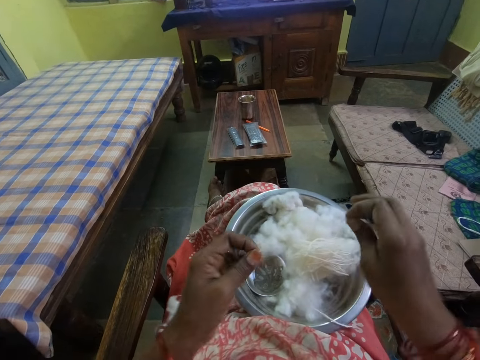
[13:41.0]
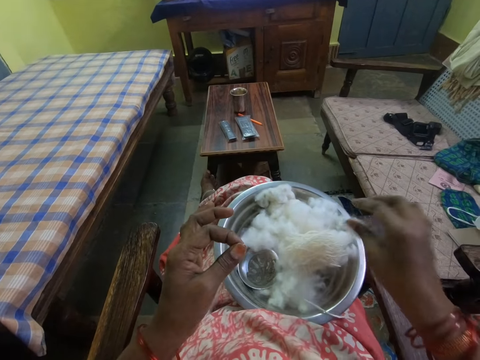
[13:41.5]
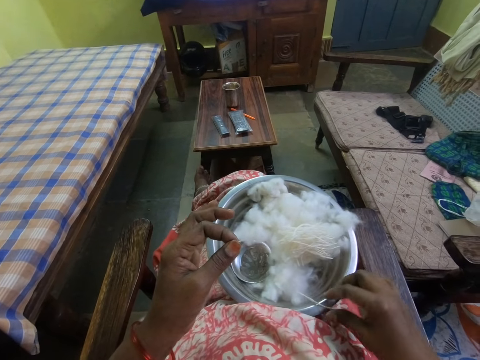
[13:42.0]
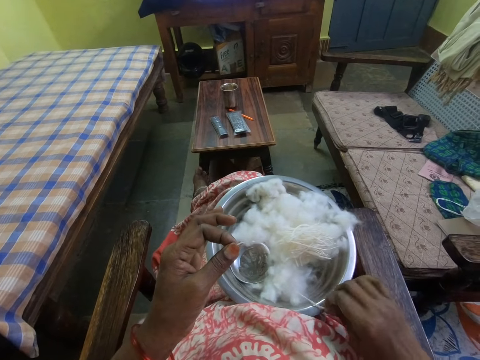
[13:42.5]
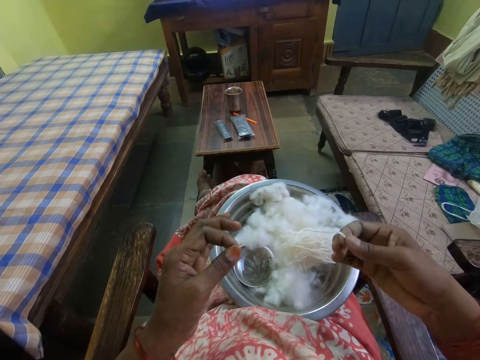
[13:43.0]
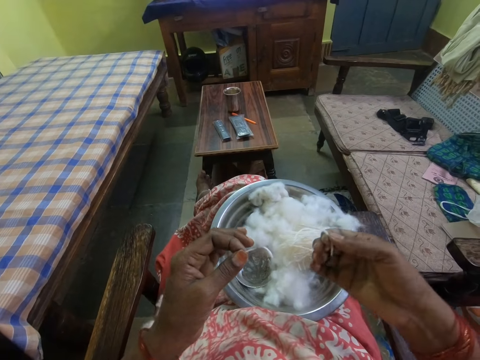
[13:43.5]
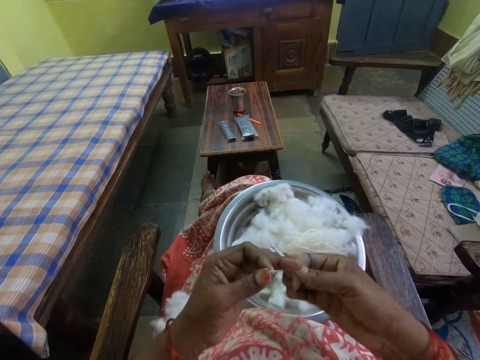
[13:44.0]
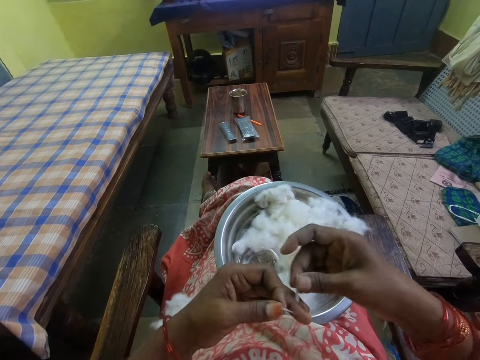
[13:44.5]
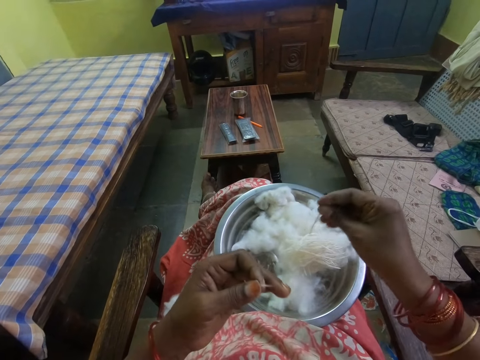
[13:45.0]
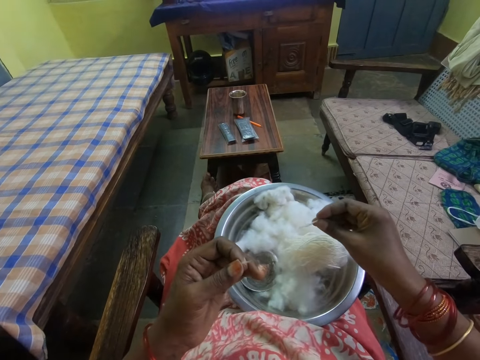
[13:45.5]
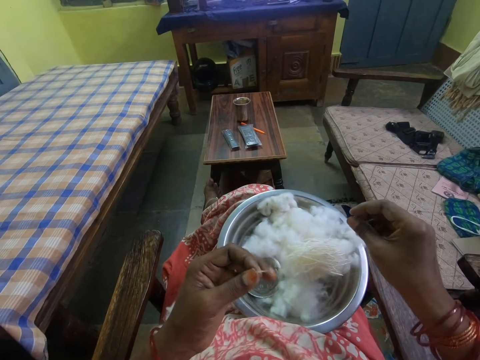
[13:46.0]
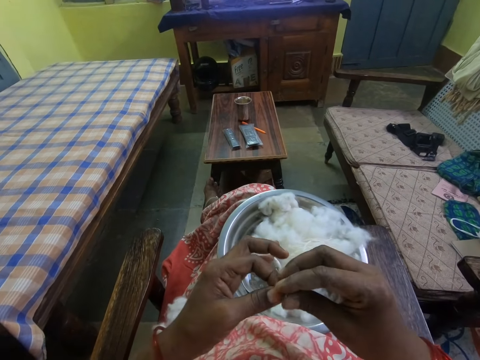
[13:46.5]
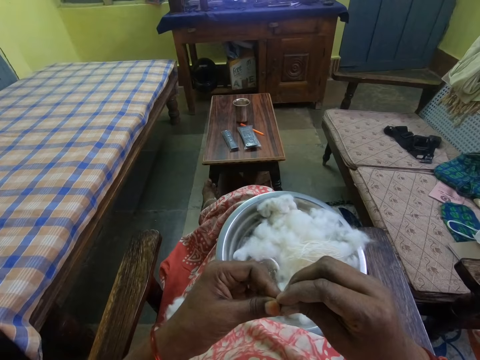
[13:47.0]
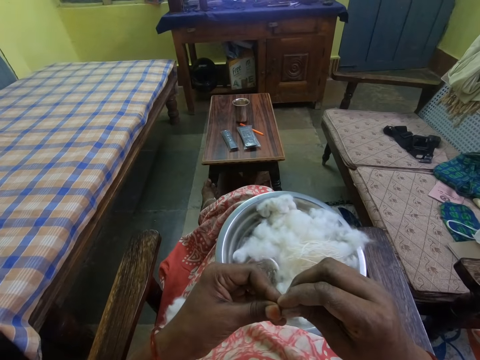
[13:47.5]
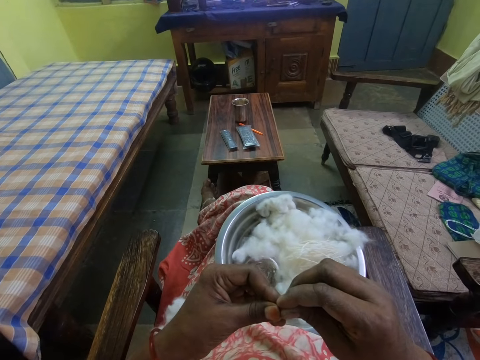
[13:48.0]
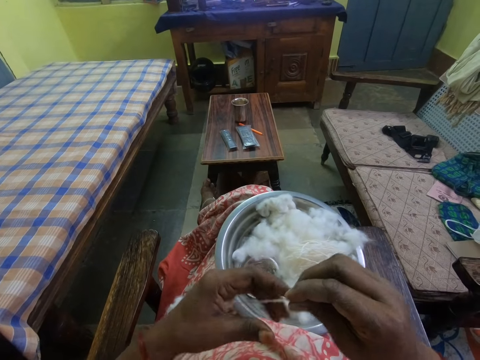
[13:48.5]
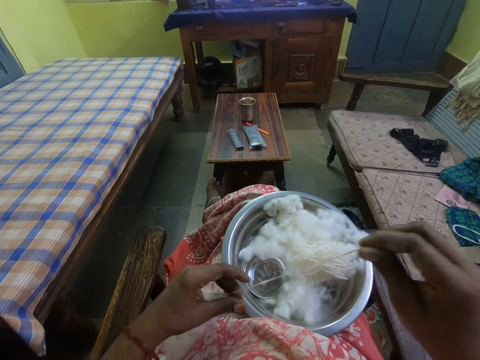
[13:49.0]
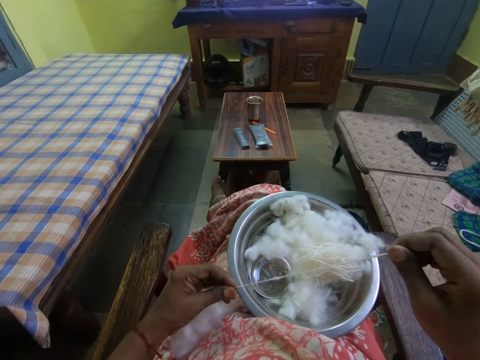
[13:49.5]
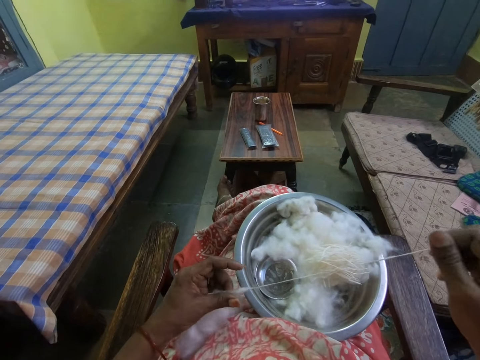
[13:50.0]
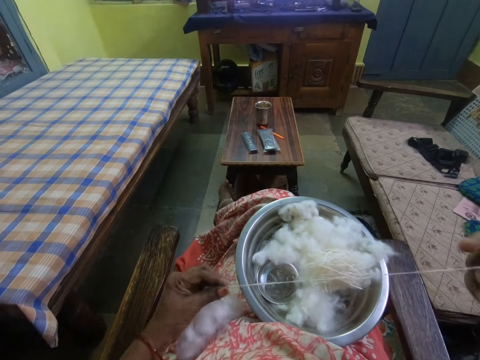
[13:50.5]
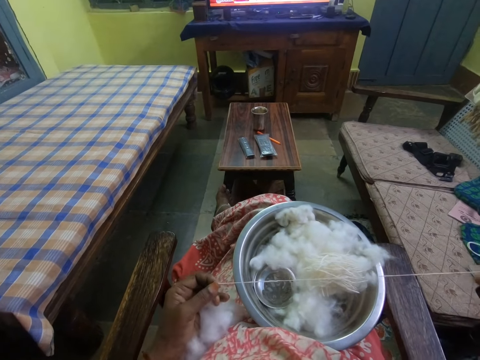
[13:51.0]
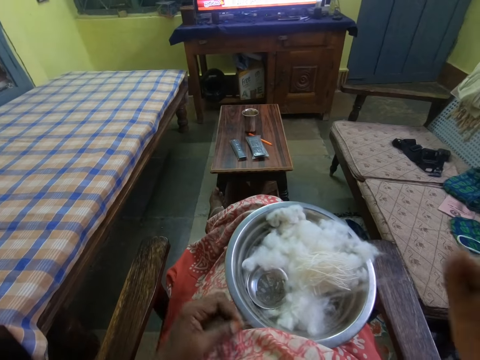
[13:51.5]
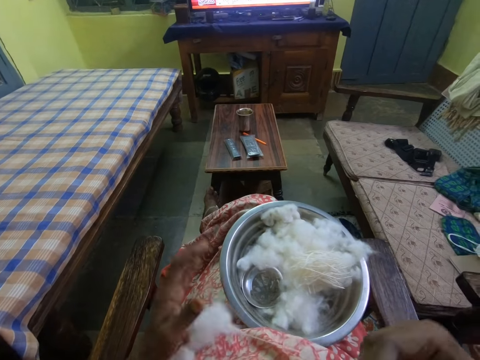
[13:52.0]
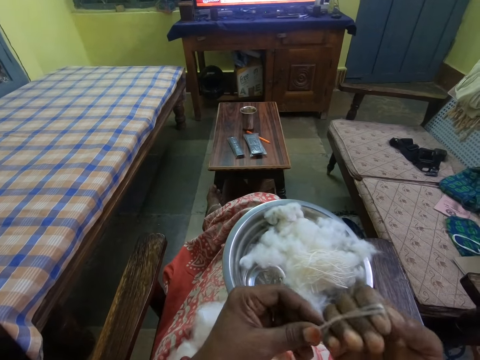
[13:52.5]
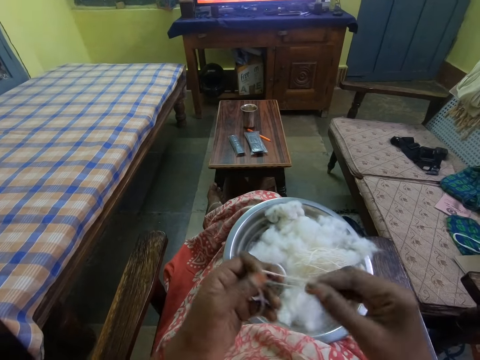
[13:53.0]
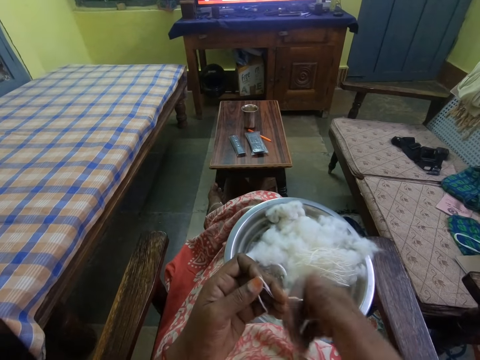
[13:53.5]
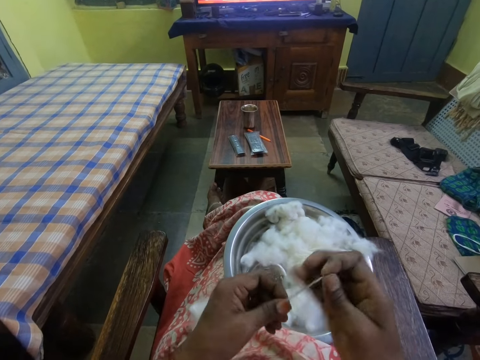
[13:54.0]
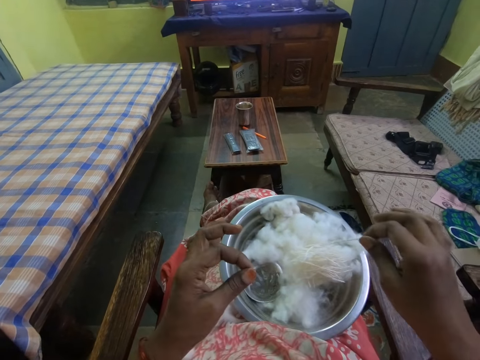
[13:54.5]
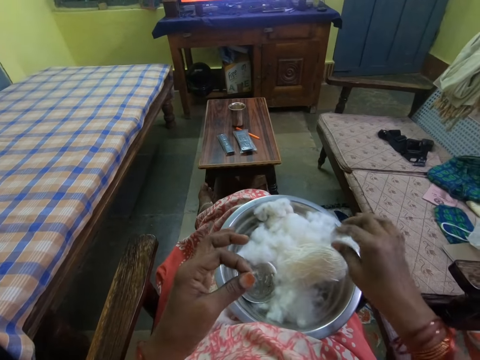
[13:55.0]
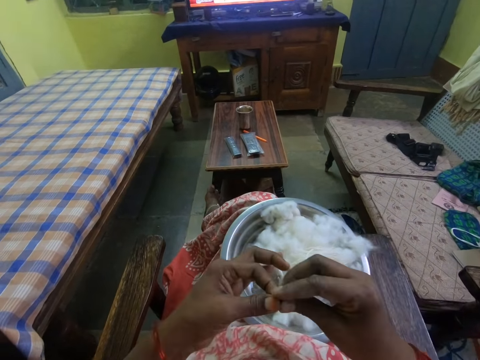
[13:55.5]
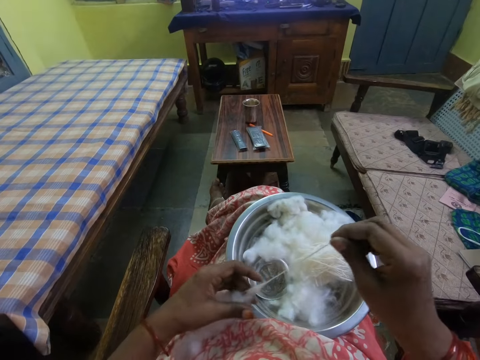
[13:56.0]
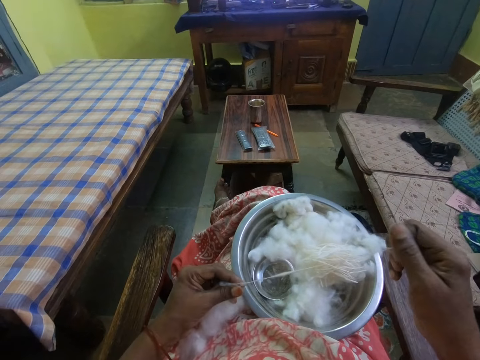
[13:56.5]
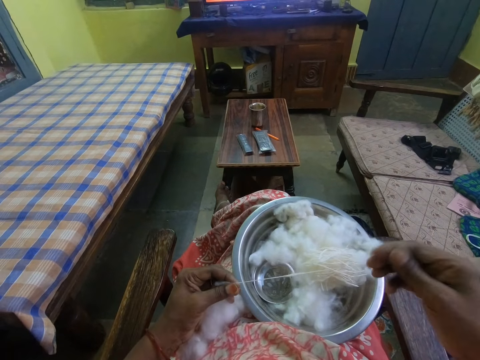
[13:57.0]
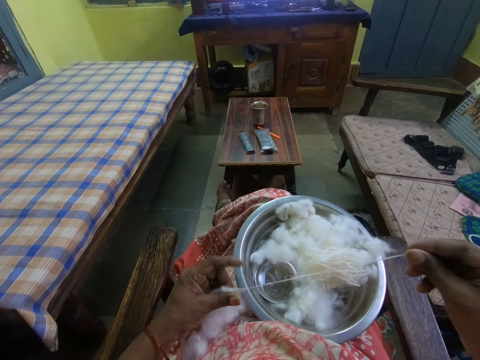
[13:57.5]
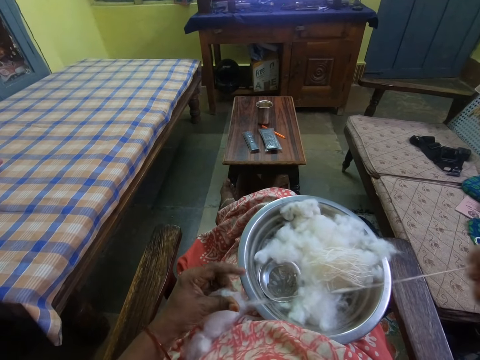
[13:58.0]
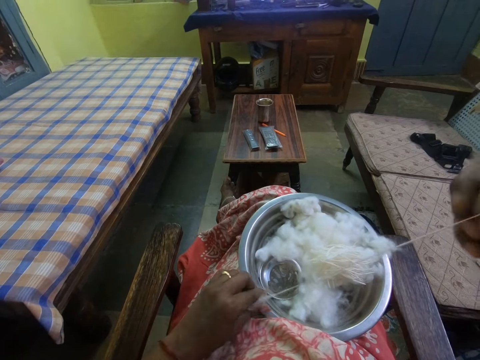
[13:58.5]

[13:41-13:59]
The camera wearer cuts a cotton thread. They put the cotton thread on the bowl. They pick the cotton thread, look at the cotton thread and hold the cotton thread. They put the cotton wool strand in the tray. They unroll the cotton wool strand from the cotton wool. They fold the cotton wool strand. They put the cotton wool strand in the tray. They unroll the cotton wool strand from the cotton wool.

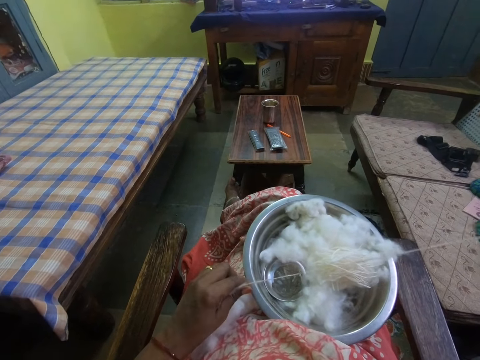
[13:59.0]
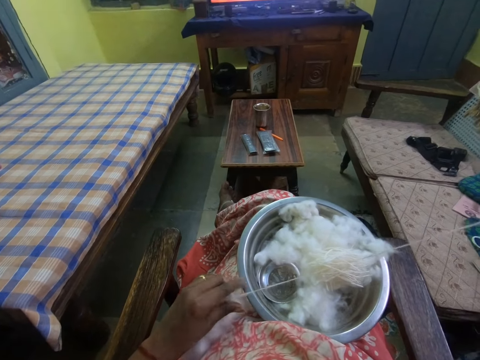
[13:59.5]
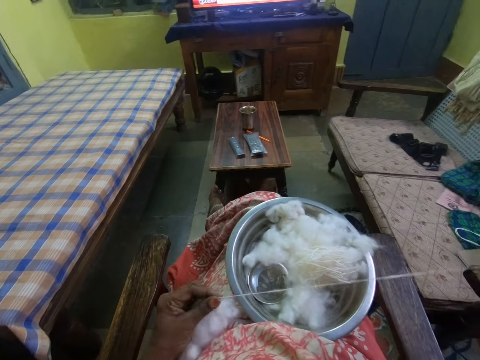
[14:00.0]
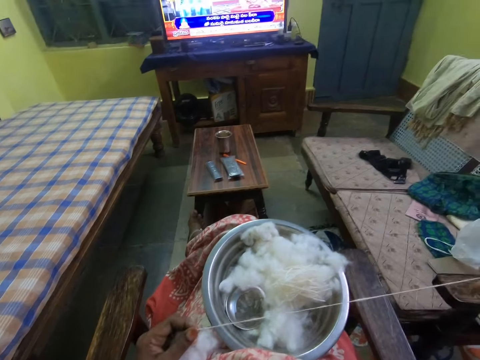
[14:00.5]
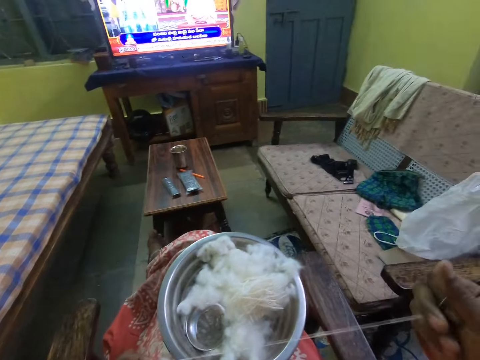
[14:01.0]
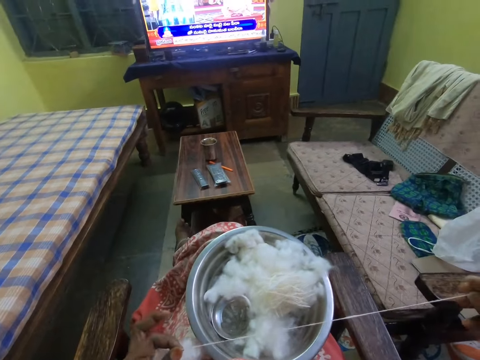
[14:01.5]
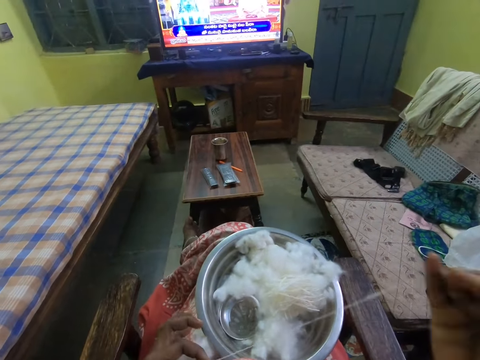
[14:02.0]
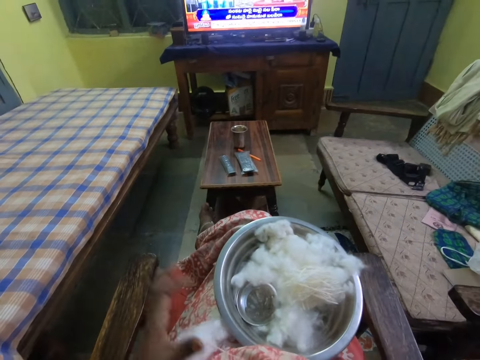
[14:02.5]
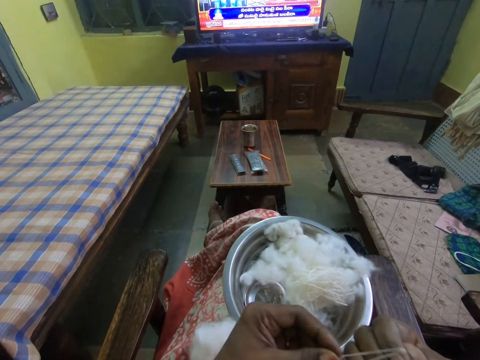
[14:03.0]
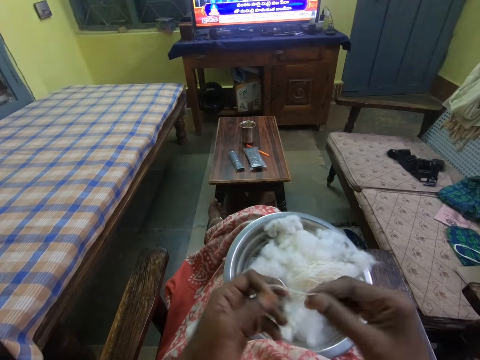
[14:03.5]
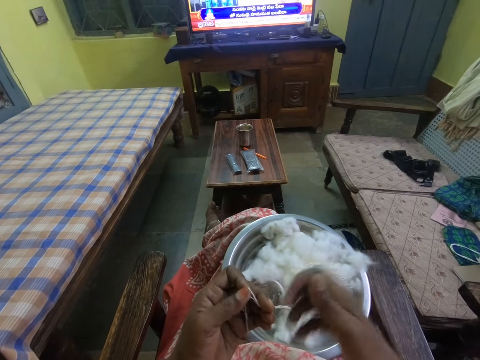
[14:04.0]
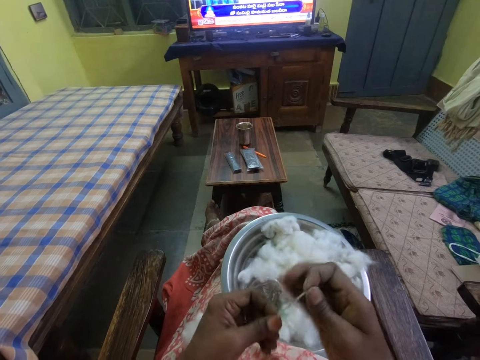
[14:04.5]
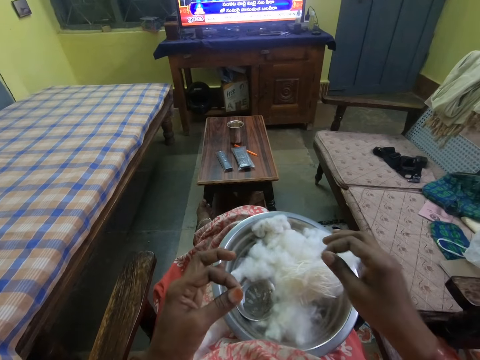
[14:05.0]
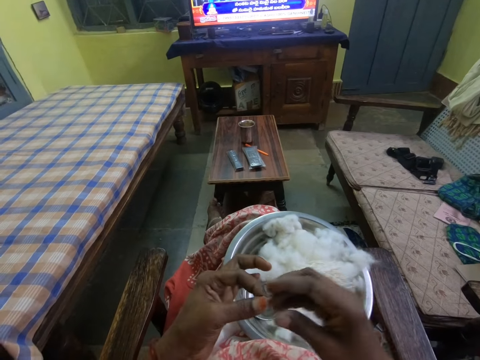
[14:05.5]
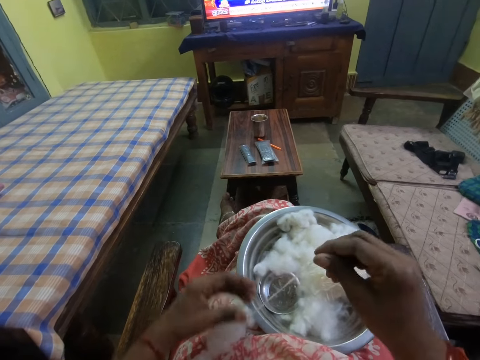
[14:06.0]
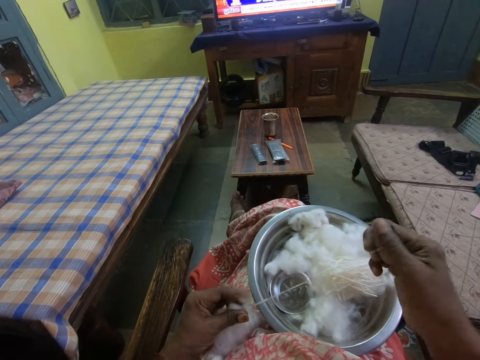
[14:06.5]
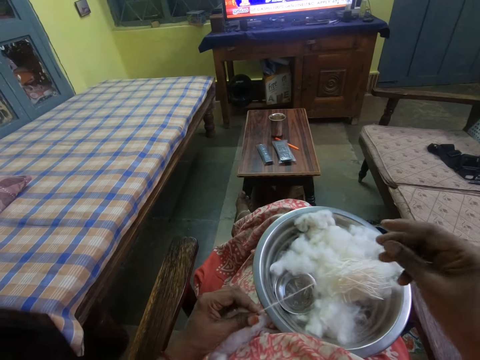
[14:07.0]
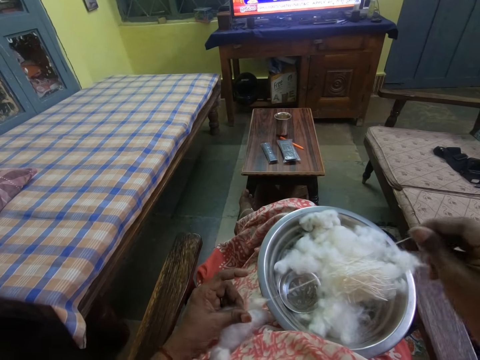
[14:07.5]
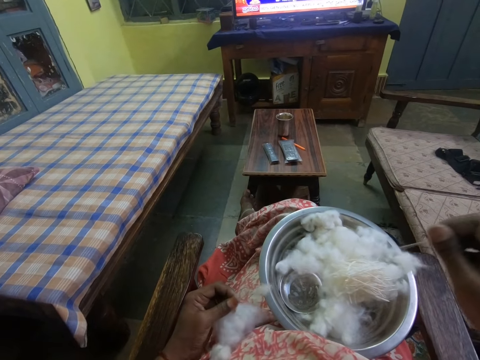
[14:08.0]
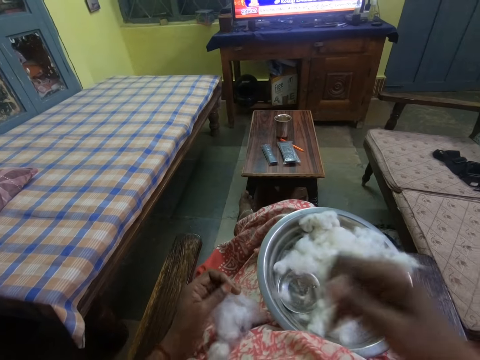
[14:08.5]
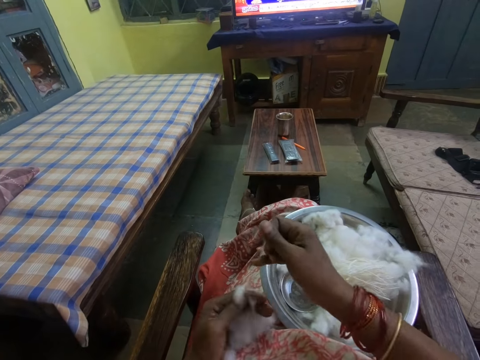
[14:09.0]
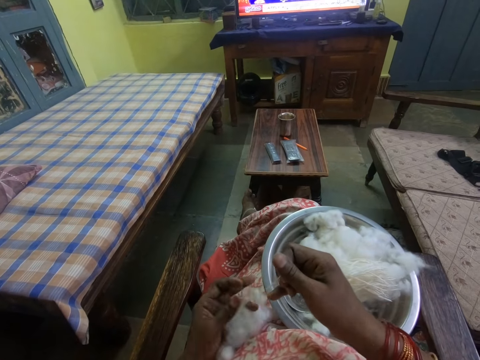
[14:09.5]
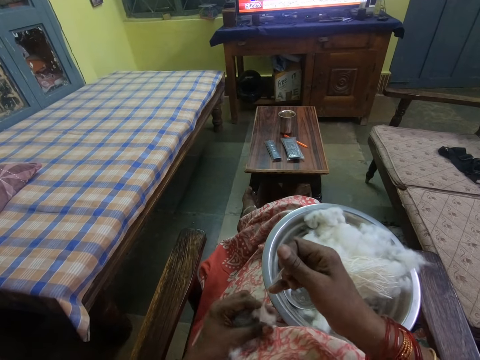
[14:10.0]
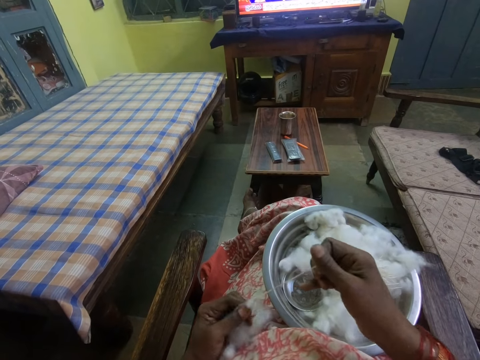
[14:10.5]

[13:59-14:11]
The camera wearer folds the cotton wool strand. They put the cotton wool strand in the tray. They unroll a cotton wool strand from the cotton wool.
